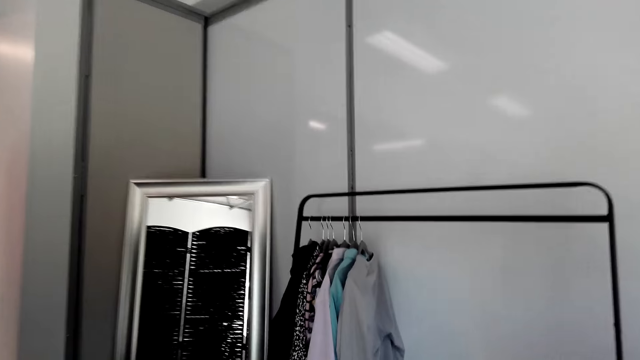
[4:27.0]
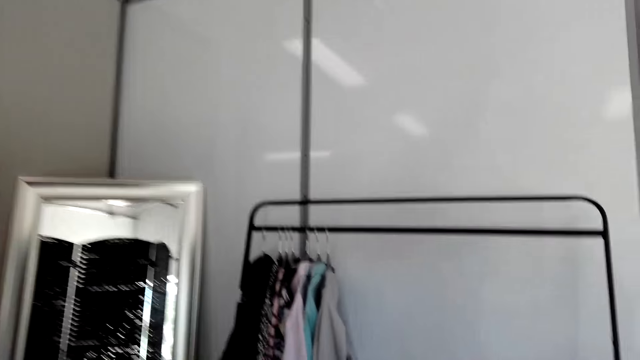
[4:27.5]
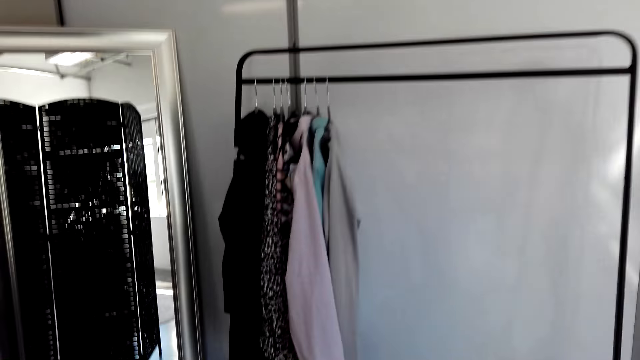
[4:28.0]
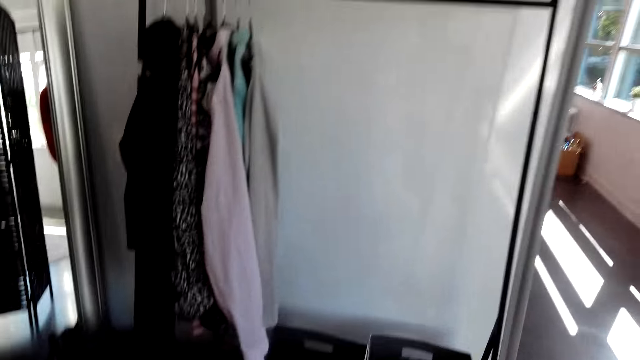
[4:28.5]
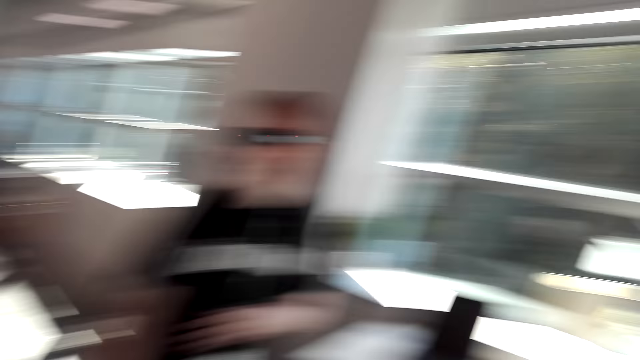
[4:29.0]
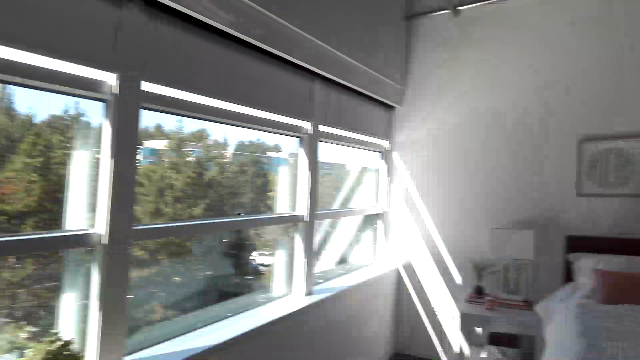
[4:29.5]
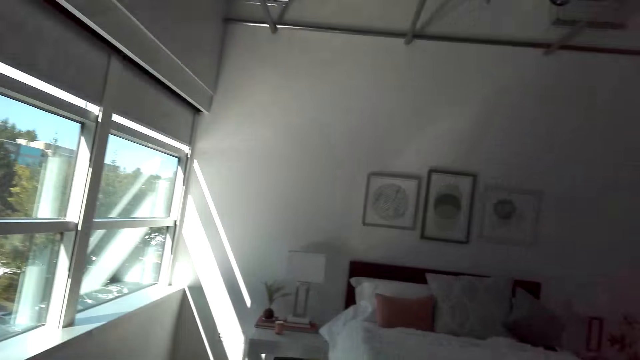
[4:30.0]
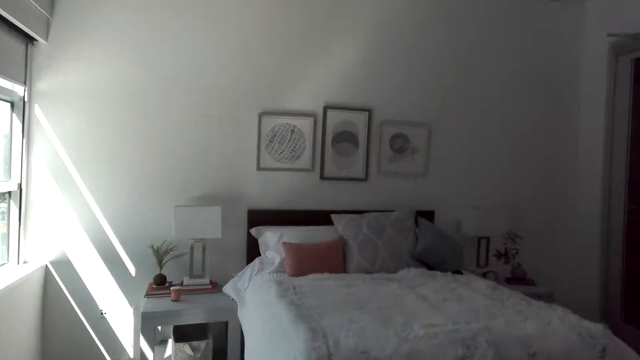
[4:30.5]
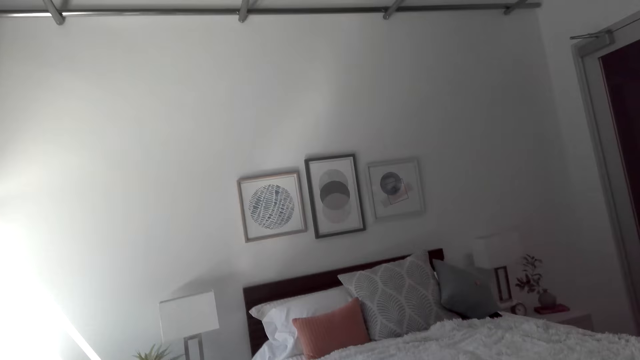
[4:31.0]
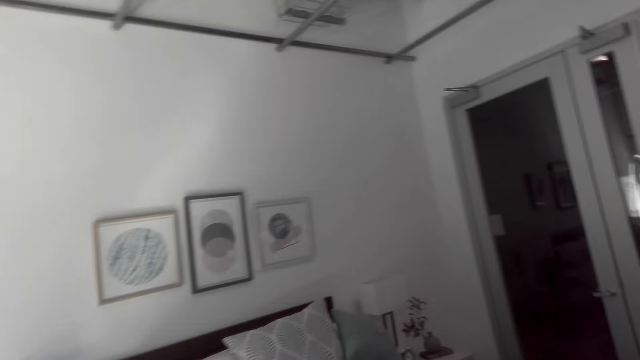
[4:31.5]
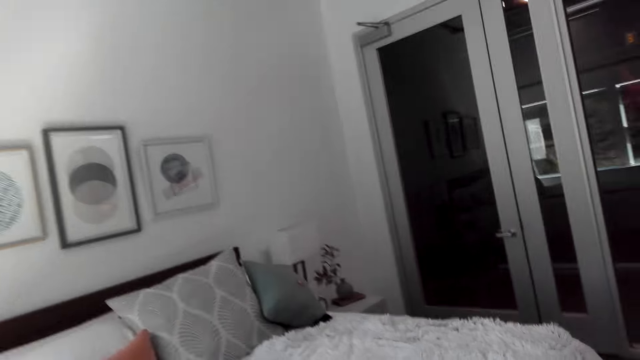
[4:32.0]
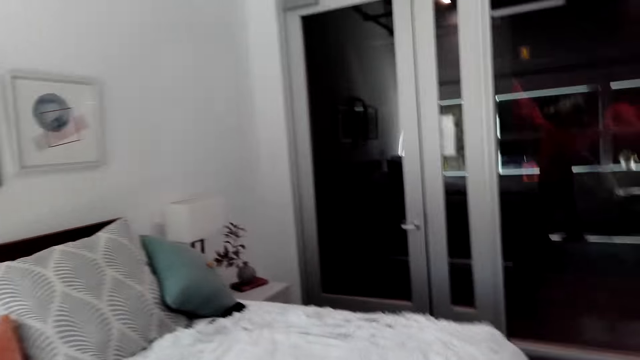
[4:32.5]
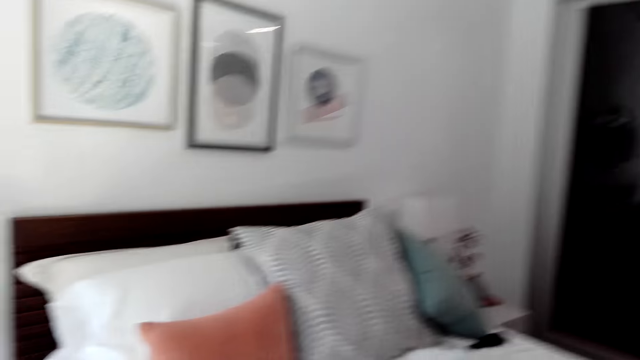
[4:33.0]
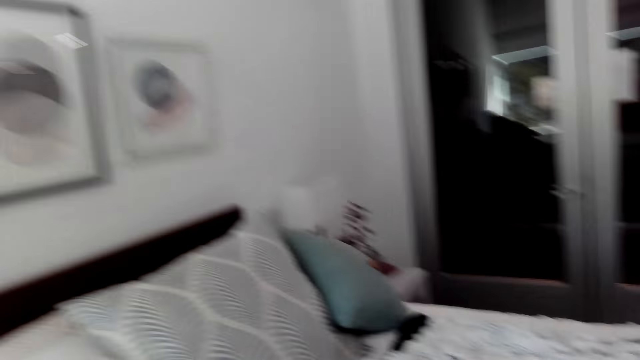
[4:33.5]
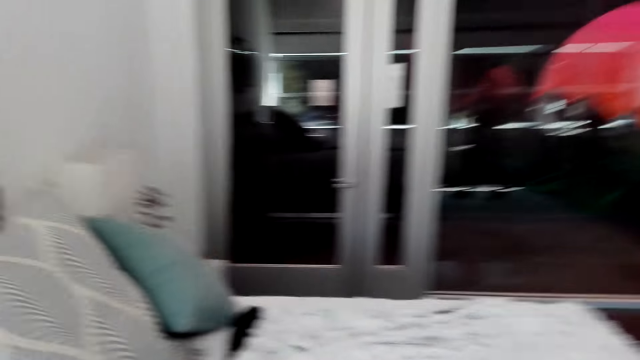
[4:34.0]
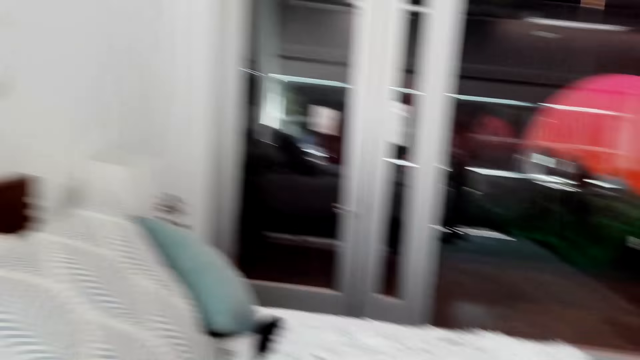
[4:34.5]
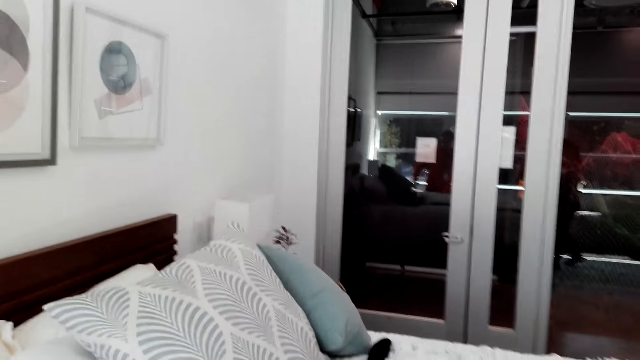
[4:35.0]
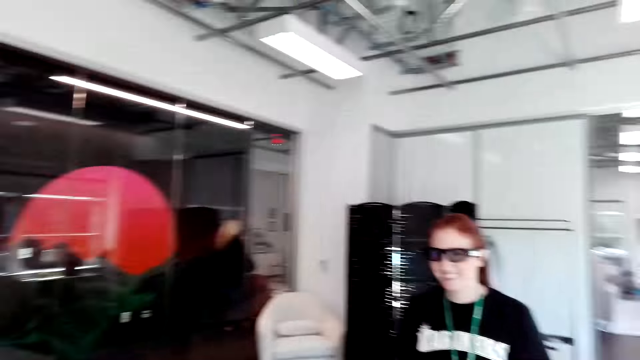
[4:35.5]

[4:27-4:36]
The camera wearer walks towards the clothes stand. They look around the house. They walk in the bedroom.

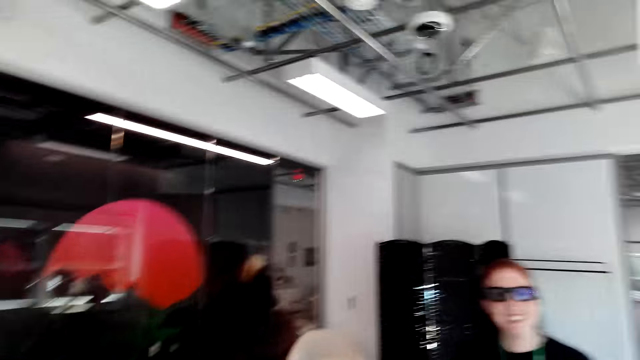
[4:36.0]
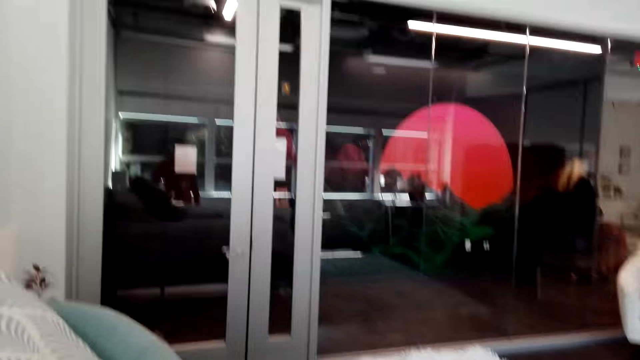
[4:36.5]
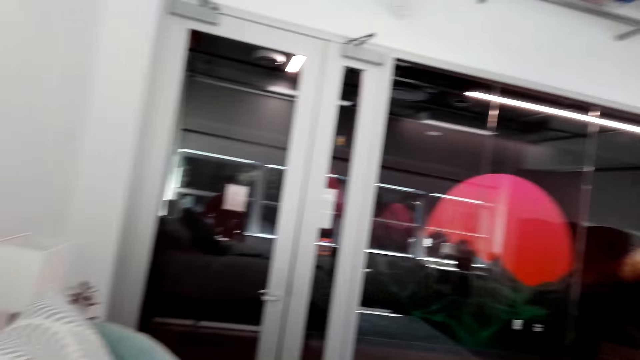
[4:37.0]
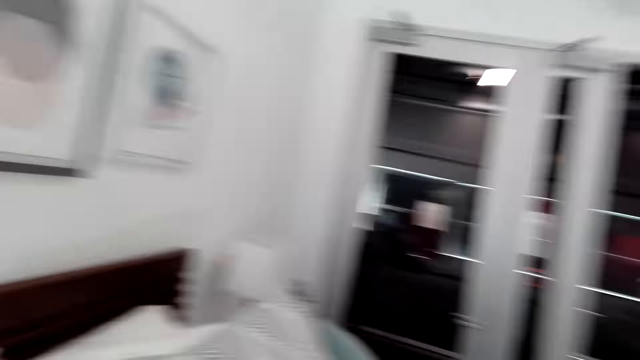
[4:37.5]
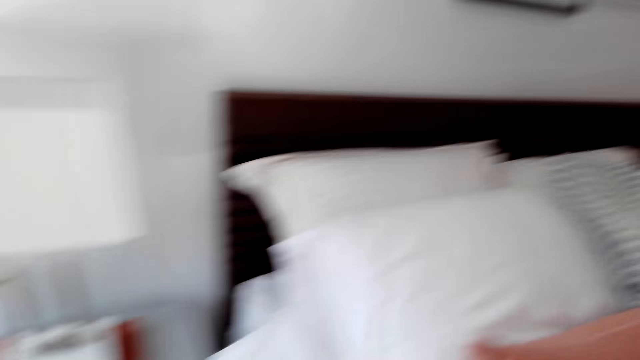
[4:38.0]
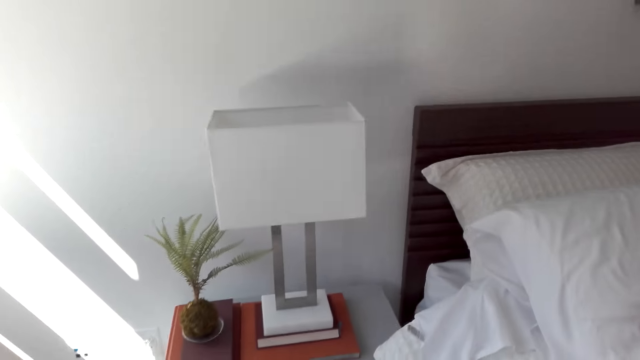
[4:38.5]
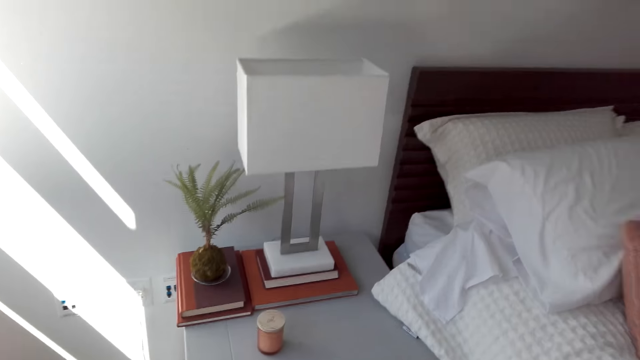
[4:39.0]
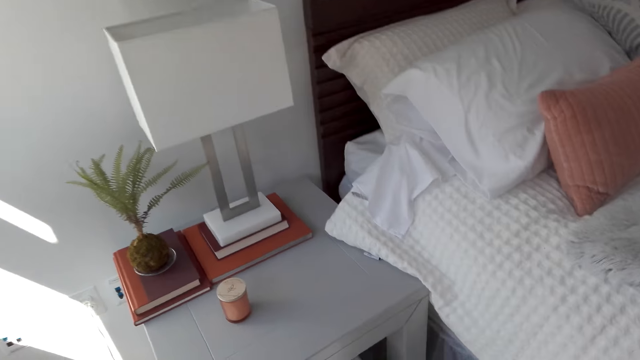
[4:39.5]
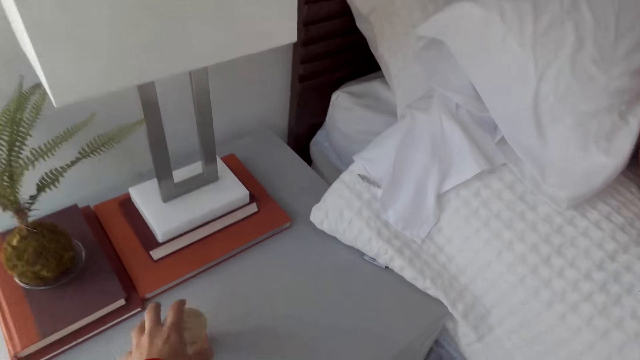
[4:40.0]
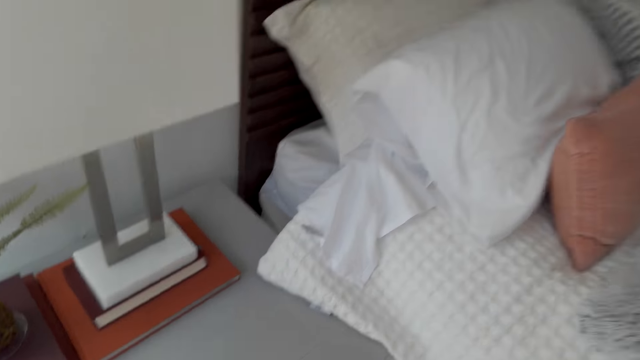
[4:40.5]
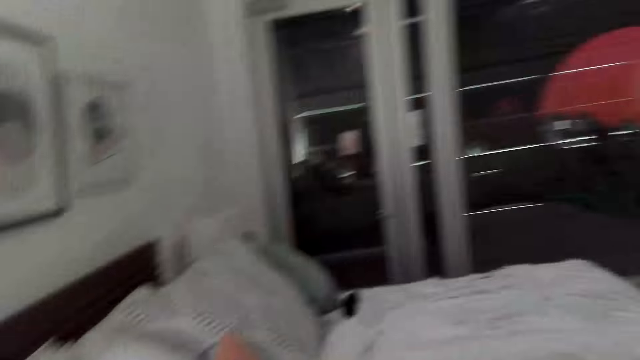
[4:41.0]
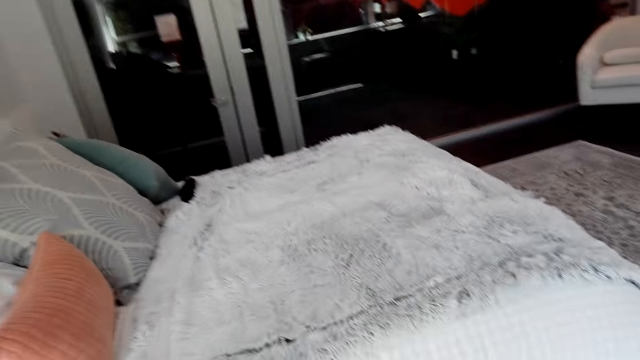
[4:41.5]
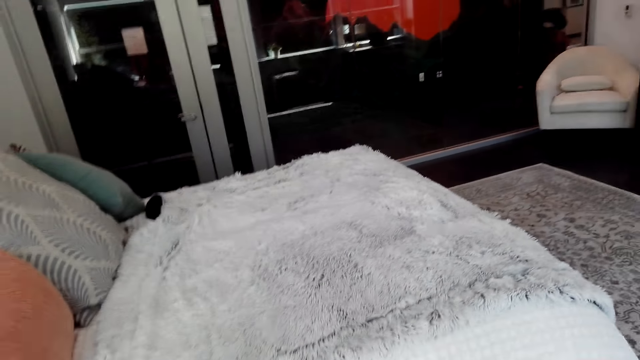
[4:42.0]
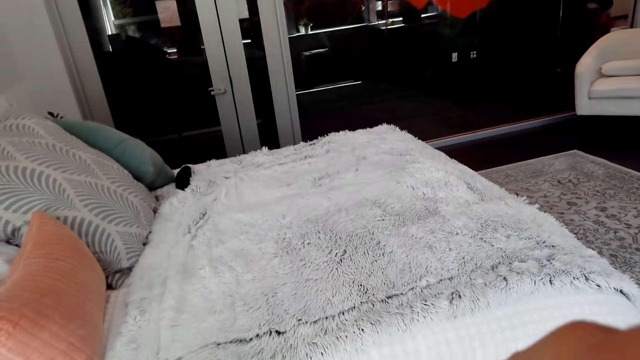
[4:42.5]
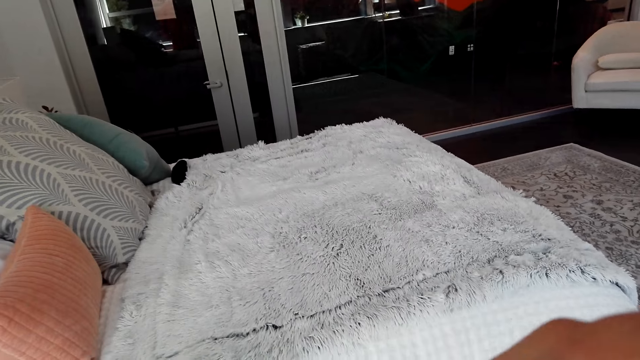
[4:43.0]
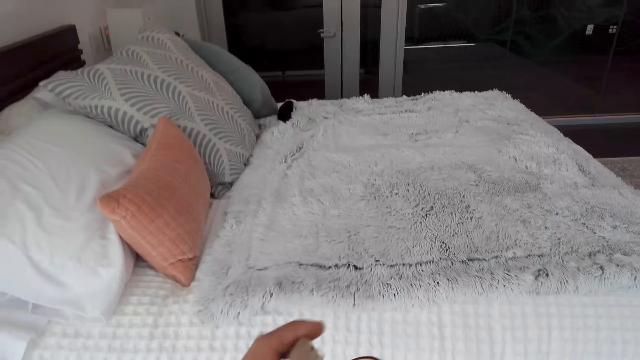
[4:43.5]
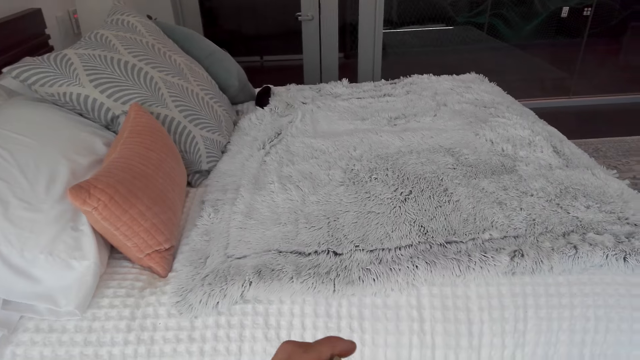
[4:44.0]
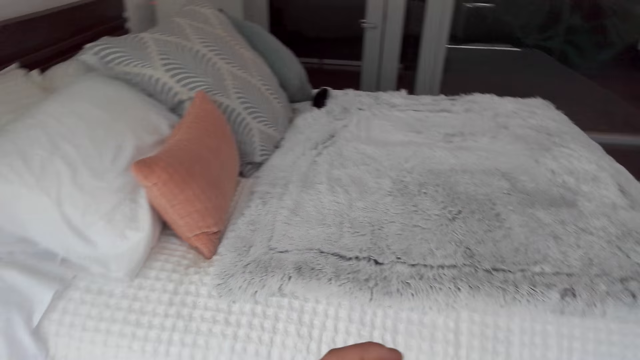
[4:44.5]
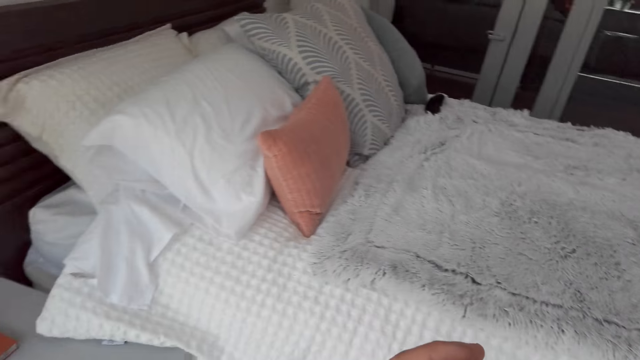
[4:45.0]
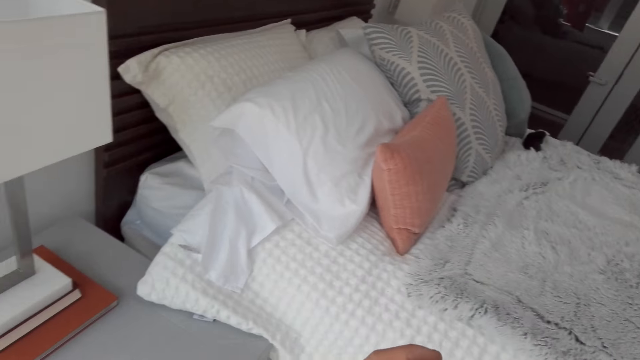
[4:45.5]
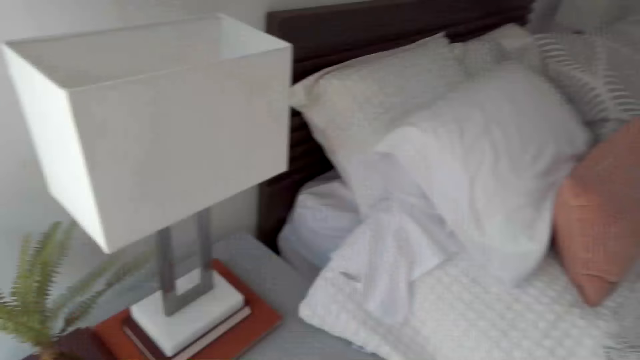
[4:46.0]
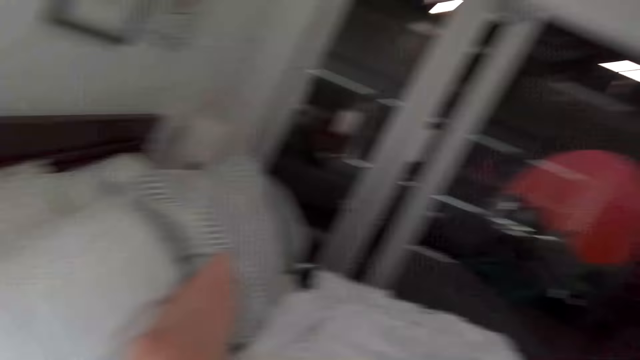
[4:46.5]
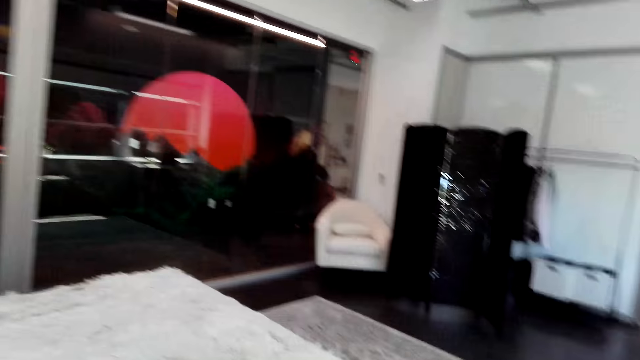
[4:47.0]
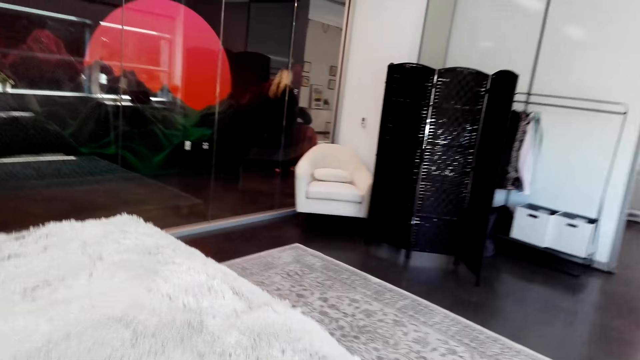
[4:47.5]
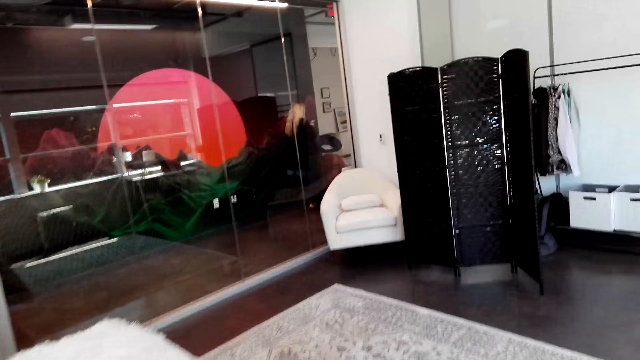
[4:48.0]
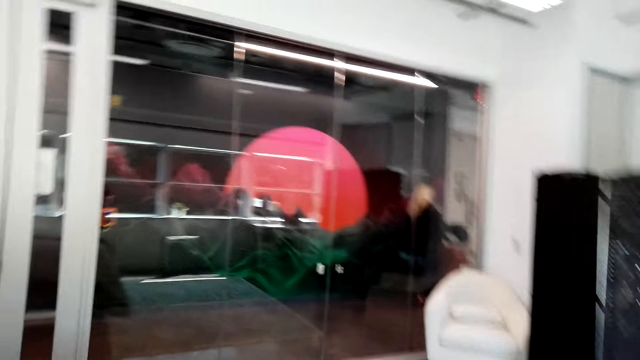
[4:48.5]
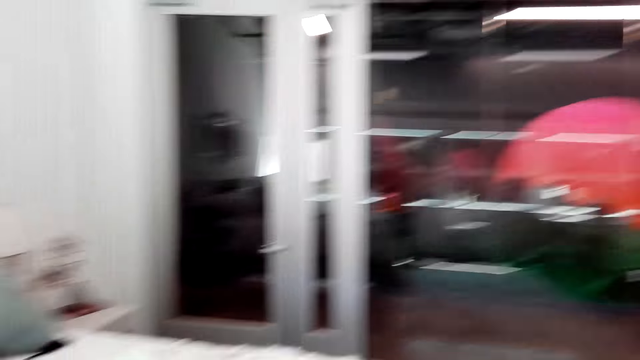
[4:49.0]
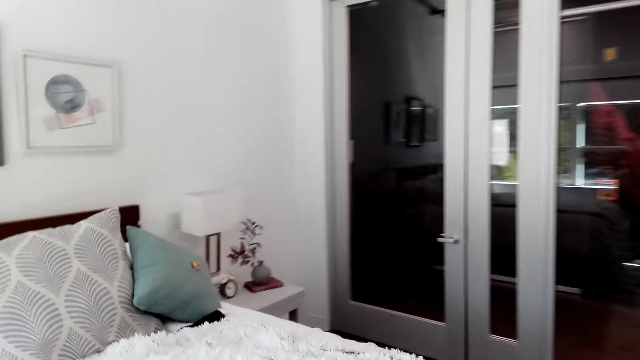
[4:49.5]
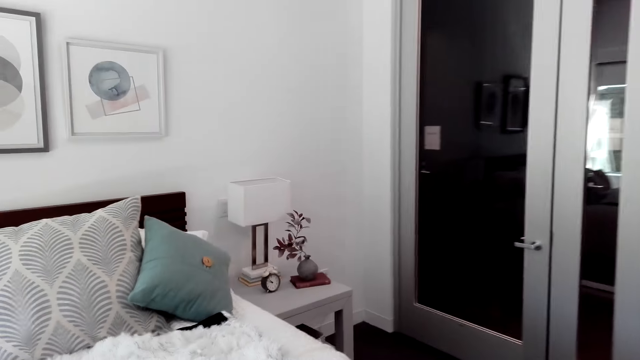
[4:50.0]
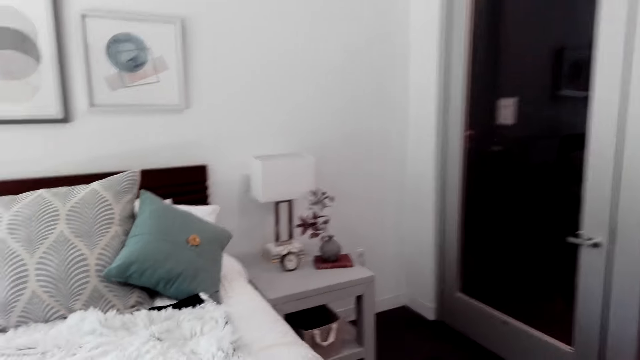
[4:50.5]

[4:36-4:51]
The camera wearer dialogues with a person. They look around the house. They pick something on the table stand. They look around the house. They walk around the bedroom.
